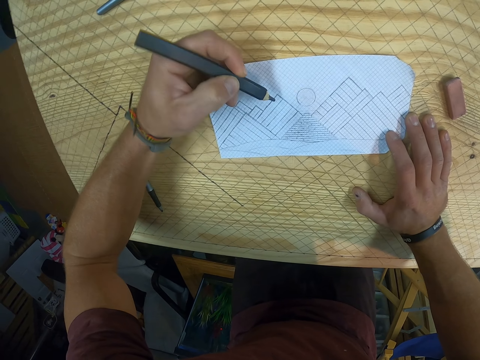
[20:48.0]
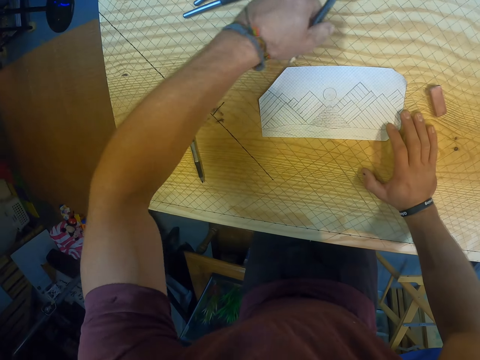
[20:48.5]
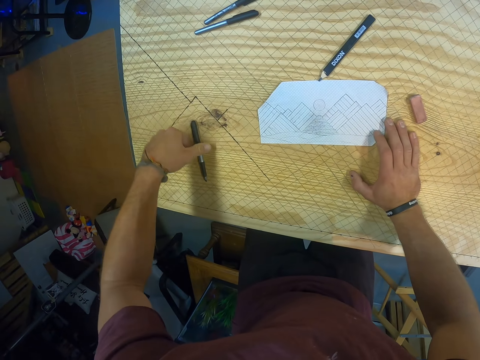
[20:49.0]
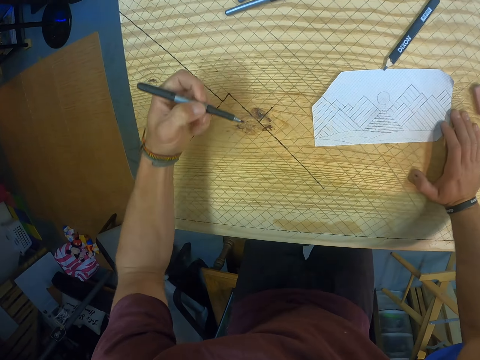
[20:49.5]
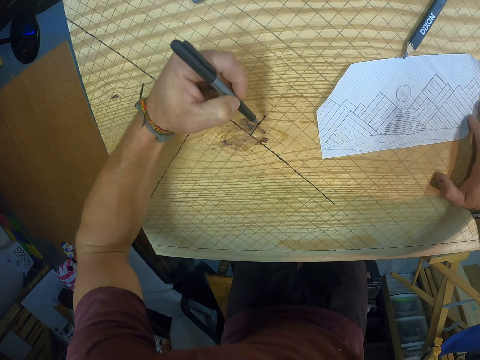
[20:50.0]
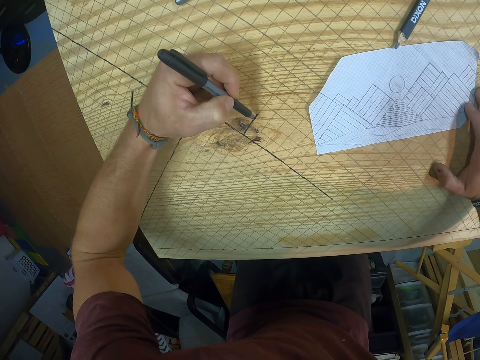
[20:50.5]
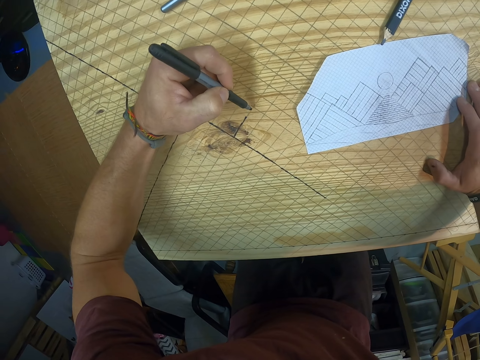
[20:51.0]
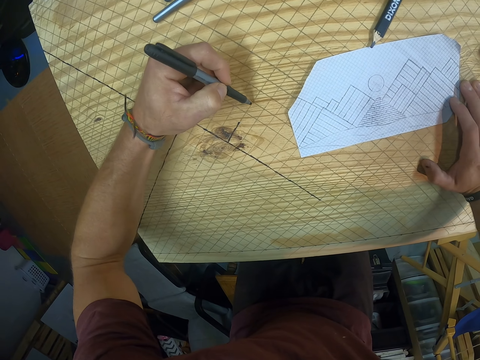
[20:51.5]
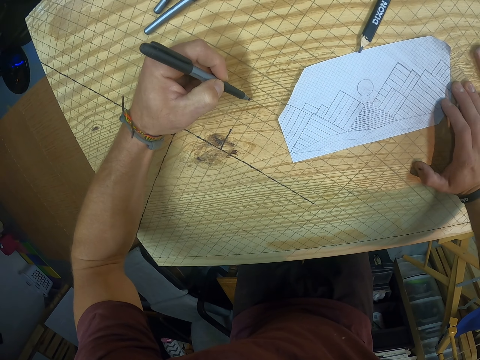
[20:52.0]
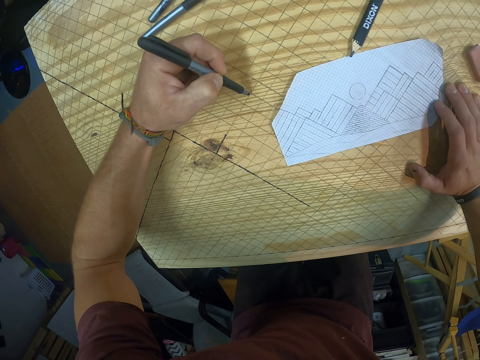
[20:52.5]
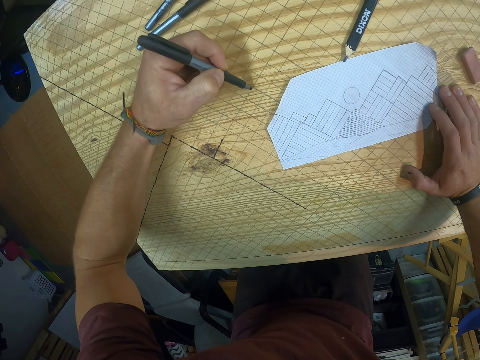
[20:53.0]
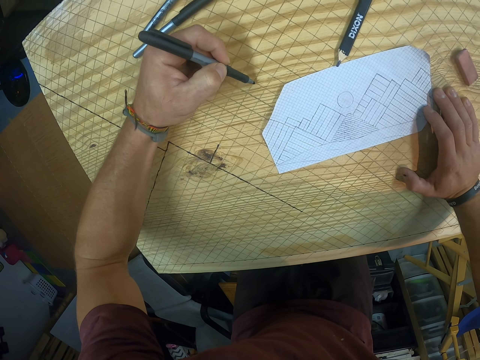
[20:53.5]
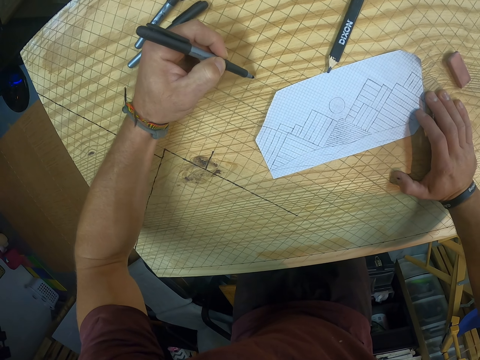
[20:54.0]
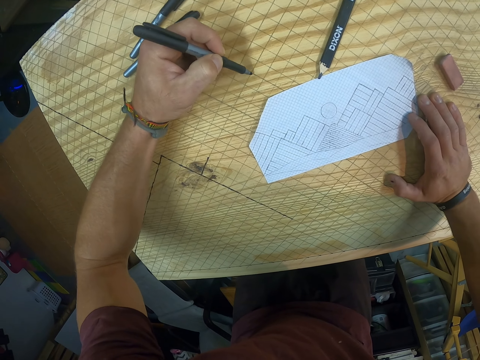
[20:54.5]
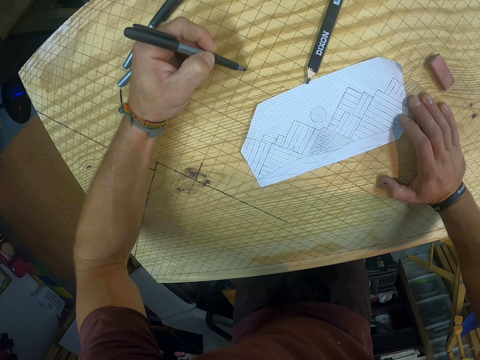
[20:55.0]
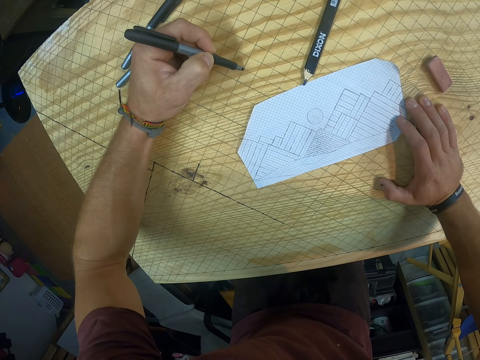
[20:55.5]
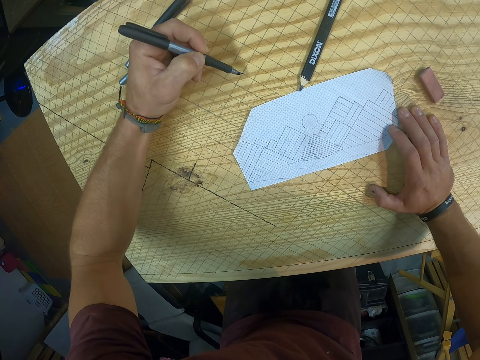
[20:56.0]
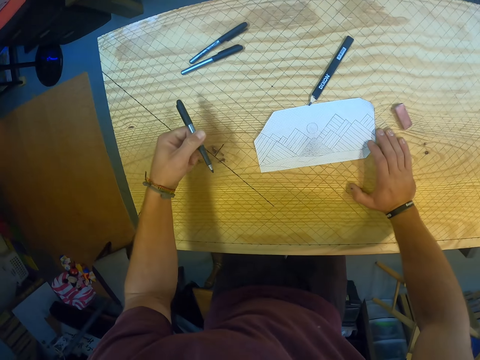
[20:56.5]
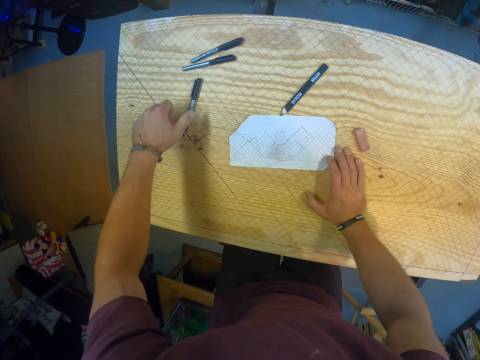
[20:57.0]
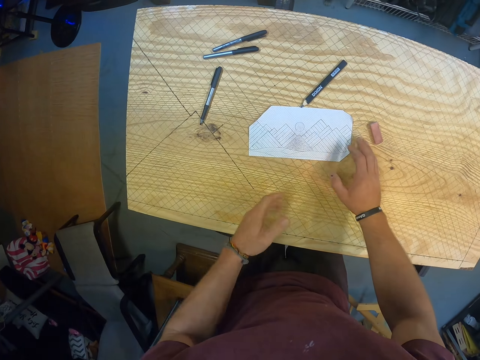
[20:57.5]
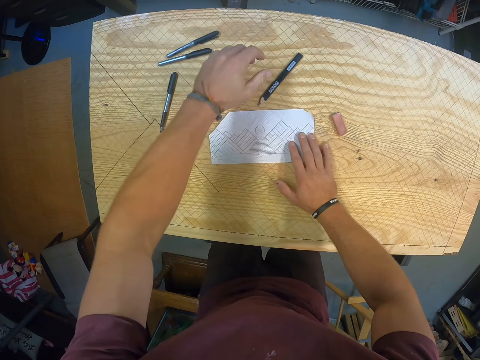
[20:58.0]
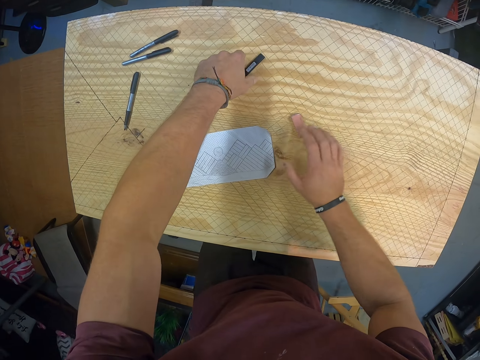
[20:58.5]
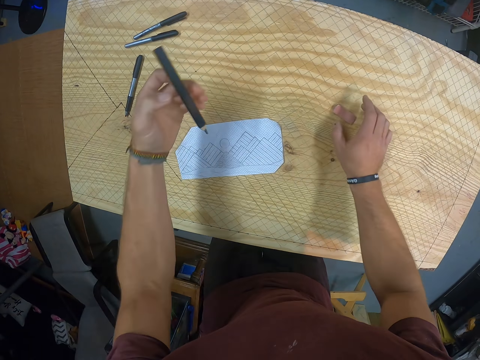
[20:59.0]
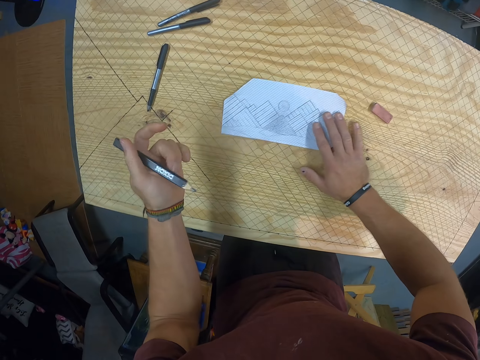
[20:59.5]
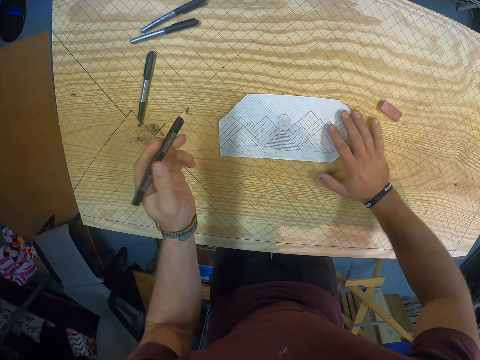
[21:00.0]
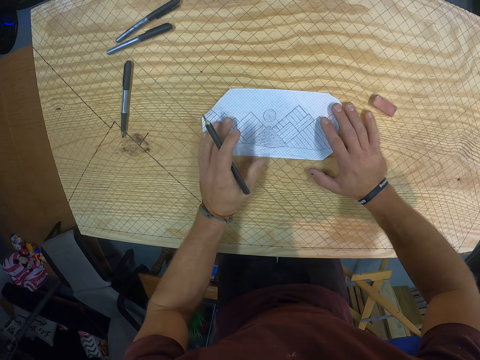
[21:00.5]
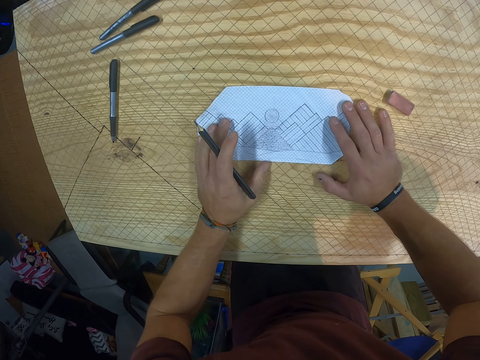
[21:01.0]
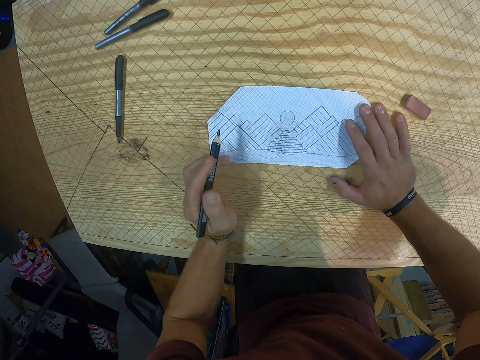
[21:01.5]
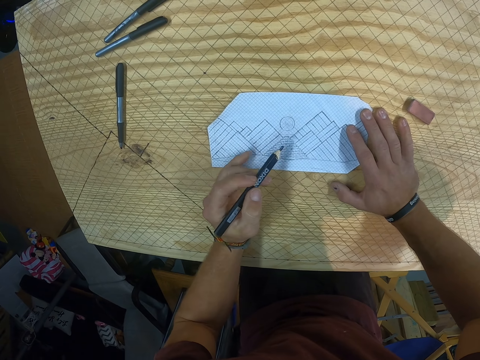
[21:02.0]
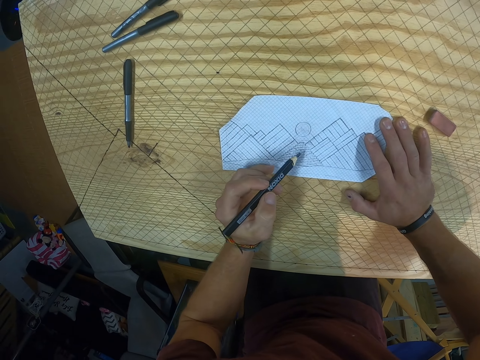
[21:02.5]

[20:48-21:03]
The camera wearer drops the pencil on the table with his left hand. He picks the pen from the table with his left hand. He draws on the table. He drops the pen on the table with his left hand. He holds the paper with his right hand. He picks the pencil from the table with his left hand. He moves the eraser on the table.

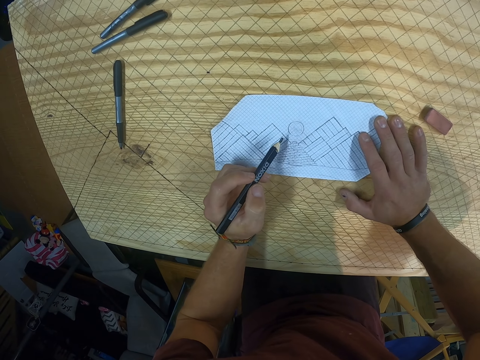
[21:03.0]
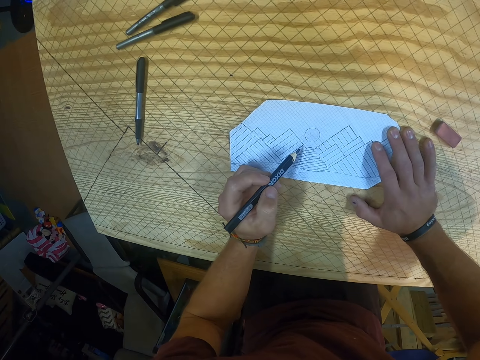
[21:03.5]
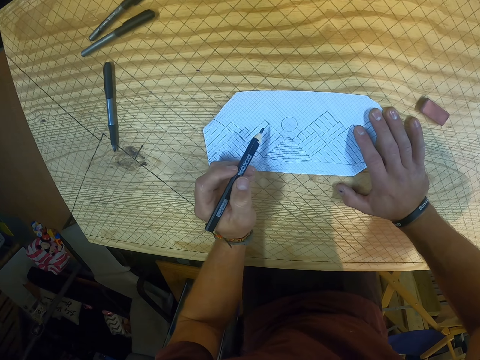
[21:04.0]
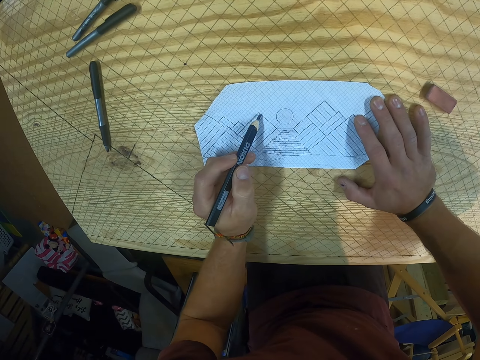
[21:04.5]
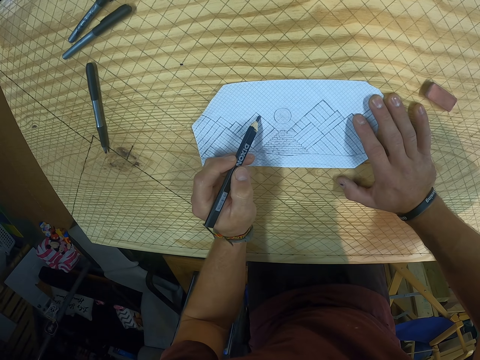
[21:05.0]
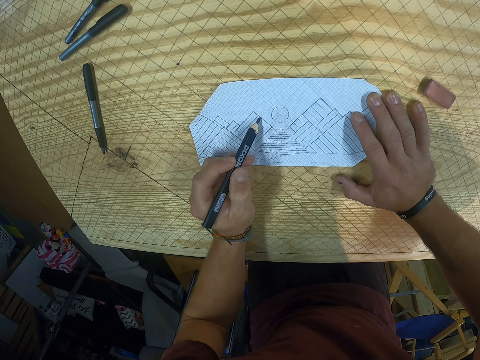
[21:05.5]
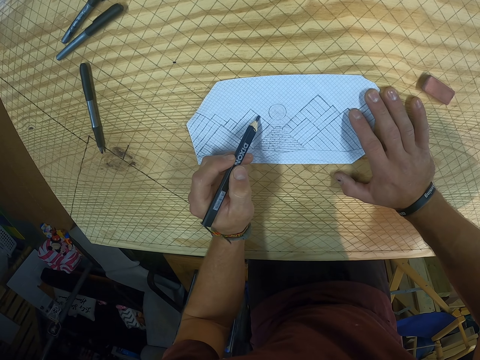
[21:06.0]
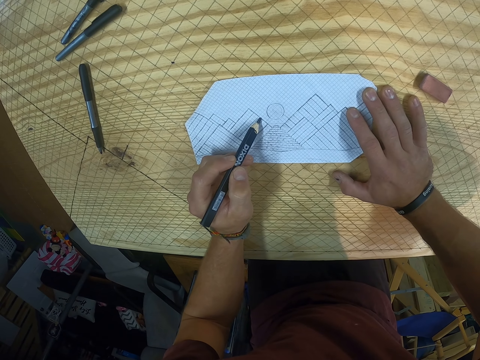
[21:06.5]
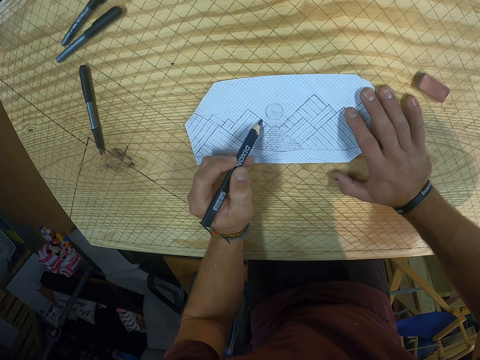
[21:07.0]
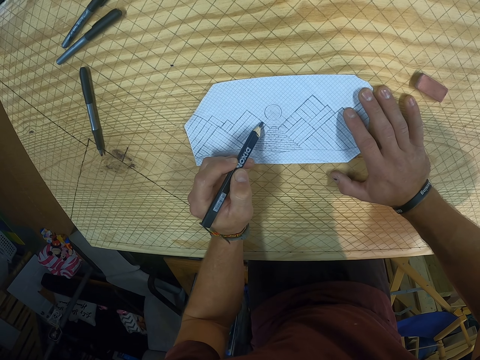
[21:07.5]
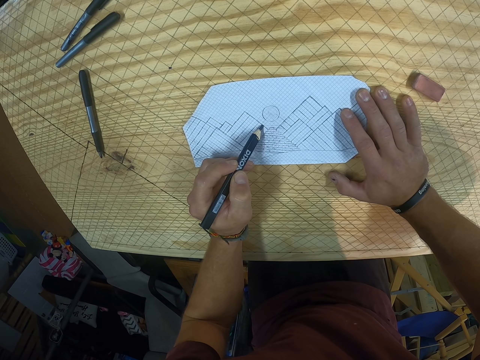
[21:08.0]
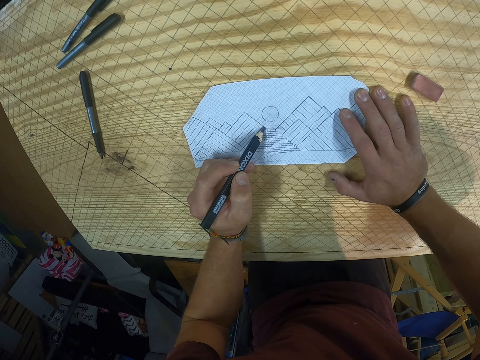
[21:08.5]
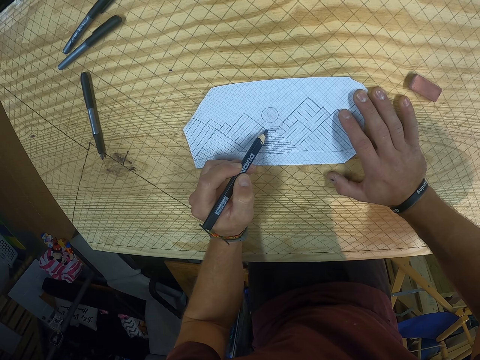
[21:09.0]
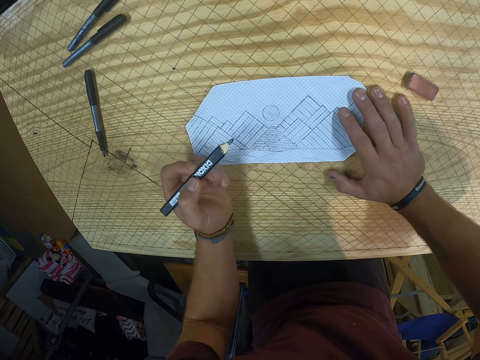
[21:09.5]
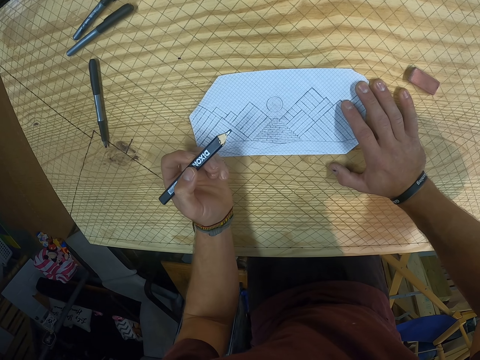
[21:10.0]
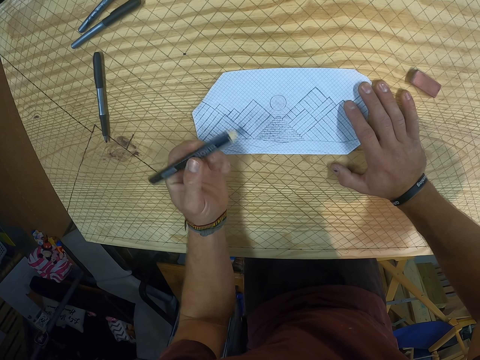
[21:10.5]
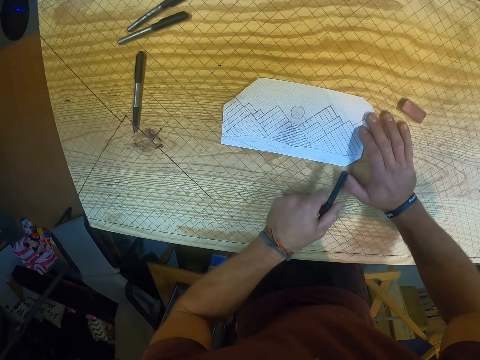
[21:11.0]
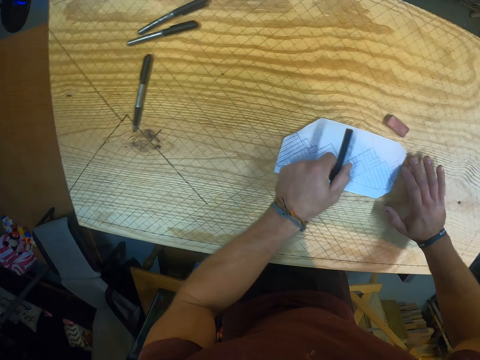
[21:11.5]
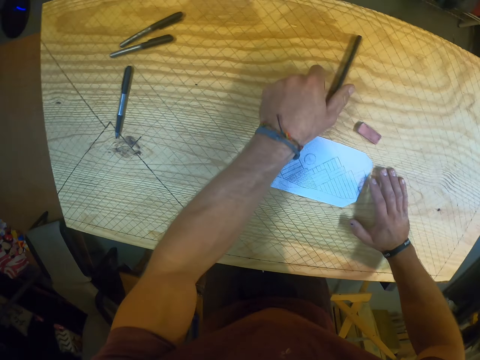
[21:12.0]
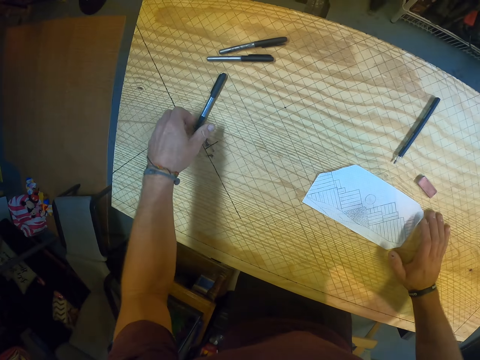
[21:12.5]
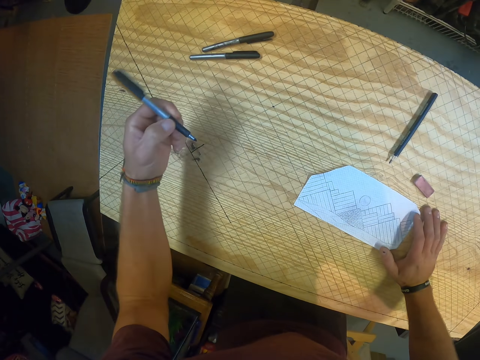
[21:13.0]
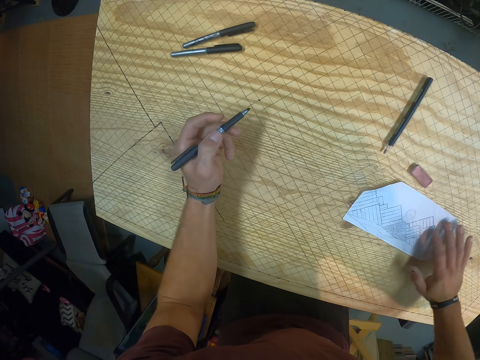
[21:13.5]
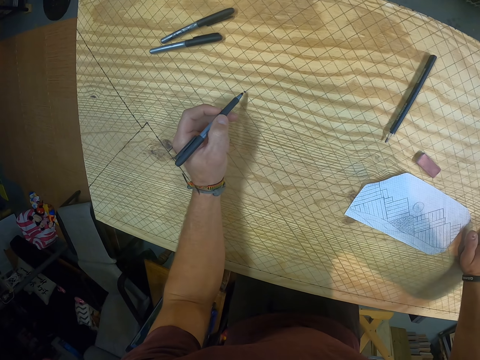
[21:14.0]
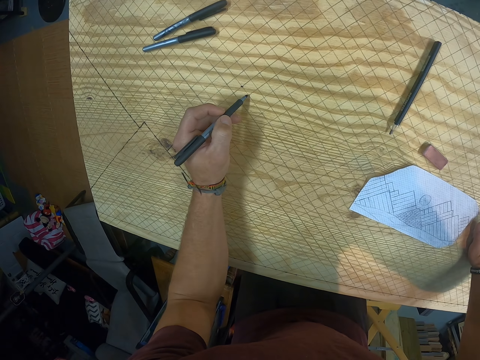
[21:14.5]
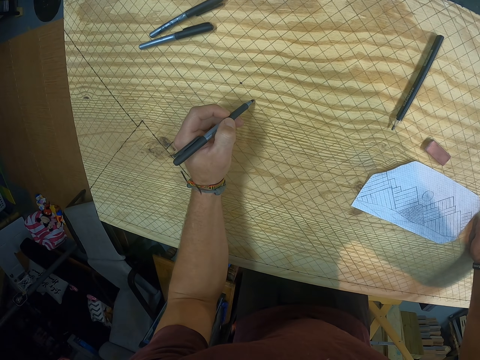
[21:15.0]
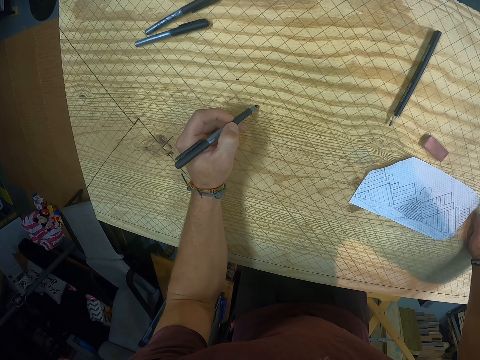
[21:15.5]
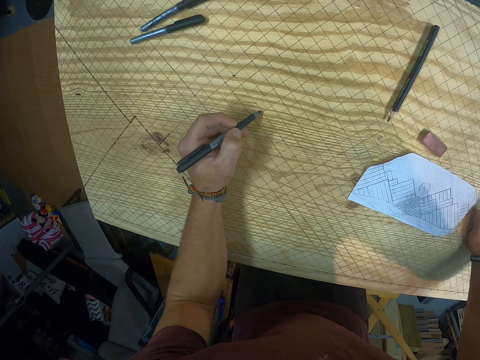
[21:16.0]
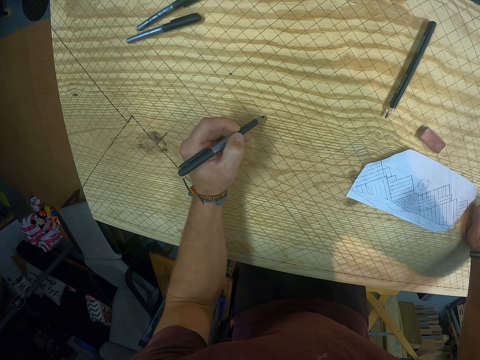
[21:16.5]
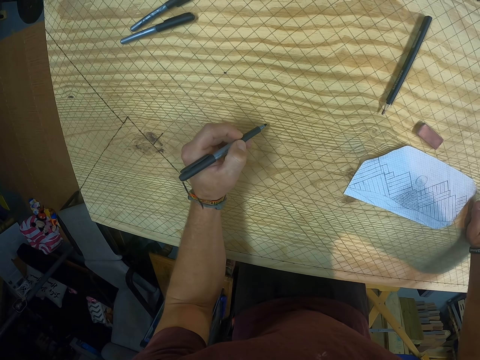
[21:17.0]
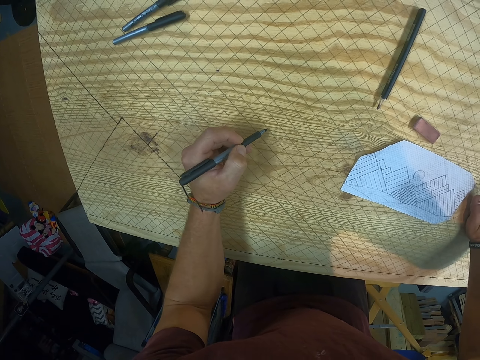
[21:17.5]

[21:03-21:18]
The camera wearer drops the pencil on the table with his left hand. He picks the pen from the table with his left hand. He draws on the table.
